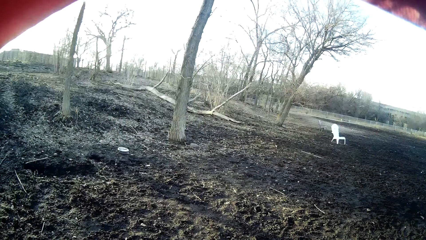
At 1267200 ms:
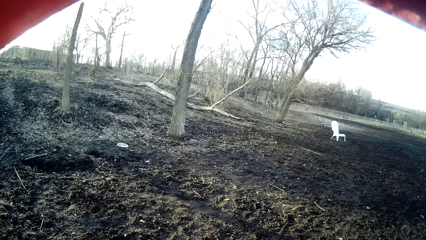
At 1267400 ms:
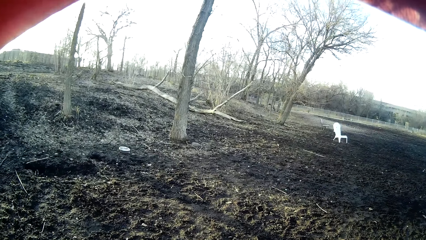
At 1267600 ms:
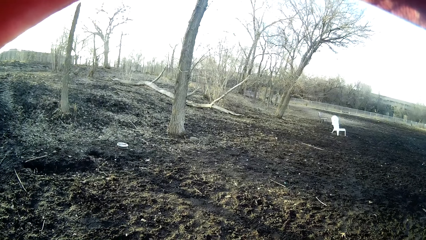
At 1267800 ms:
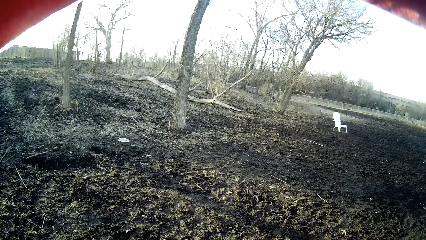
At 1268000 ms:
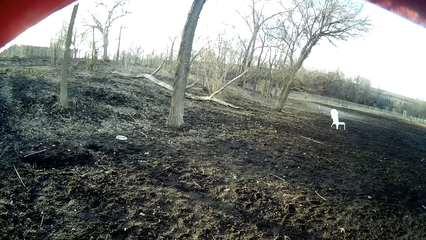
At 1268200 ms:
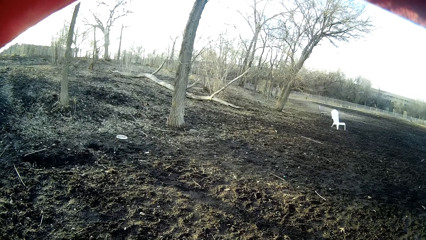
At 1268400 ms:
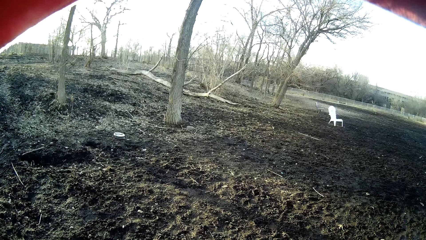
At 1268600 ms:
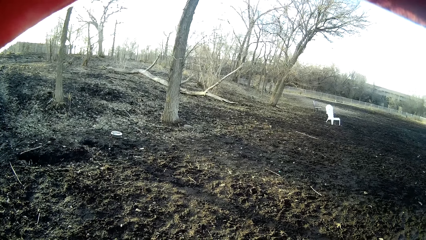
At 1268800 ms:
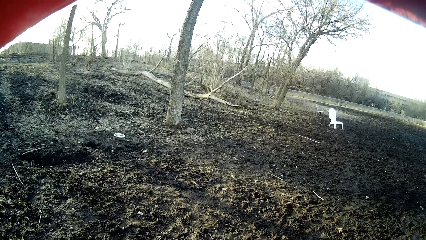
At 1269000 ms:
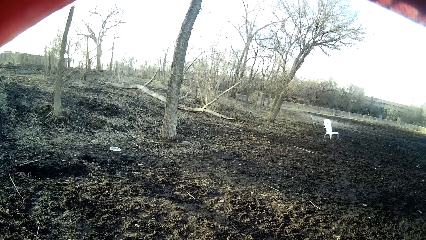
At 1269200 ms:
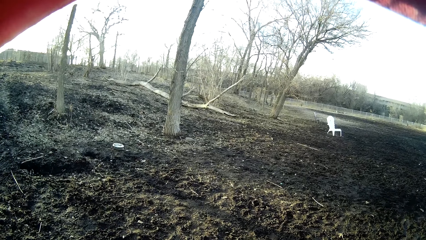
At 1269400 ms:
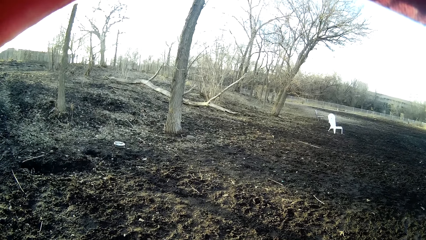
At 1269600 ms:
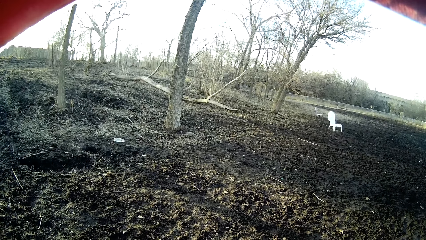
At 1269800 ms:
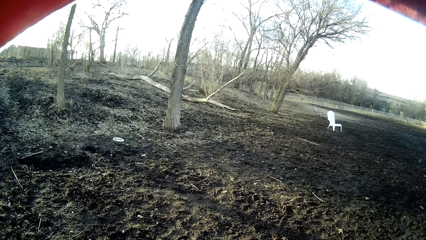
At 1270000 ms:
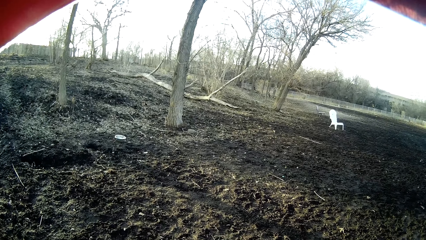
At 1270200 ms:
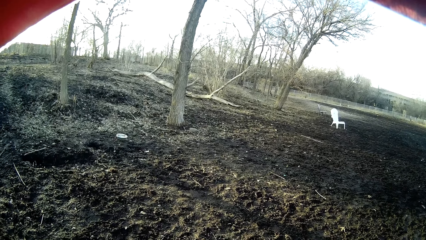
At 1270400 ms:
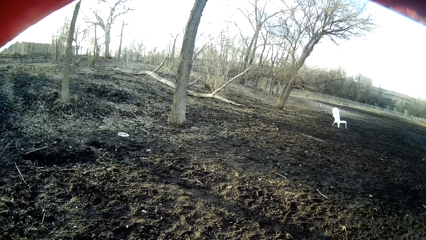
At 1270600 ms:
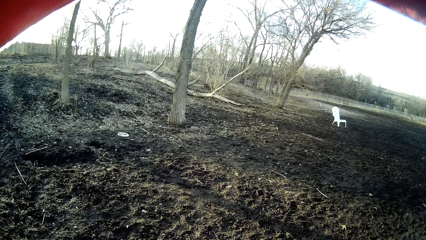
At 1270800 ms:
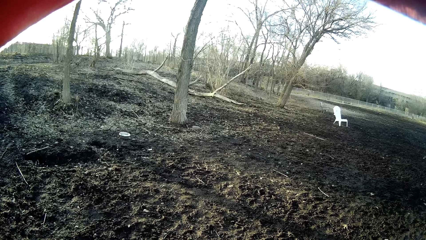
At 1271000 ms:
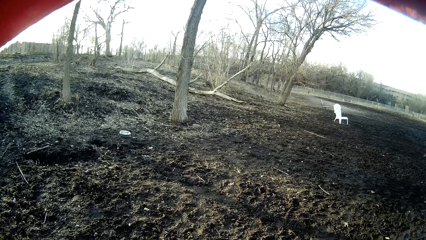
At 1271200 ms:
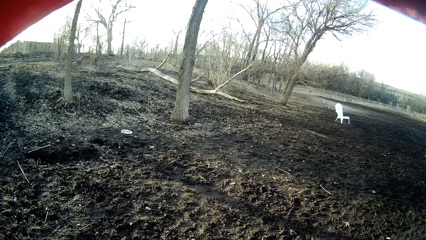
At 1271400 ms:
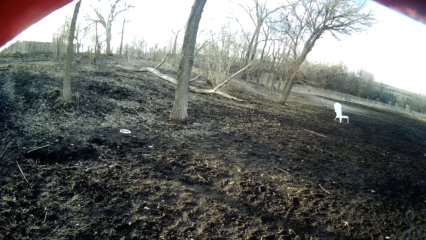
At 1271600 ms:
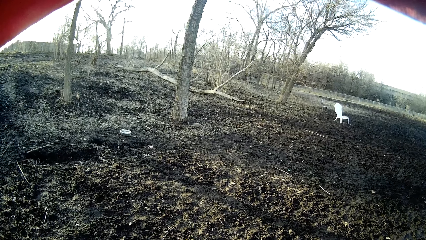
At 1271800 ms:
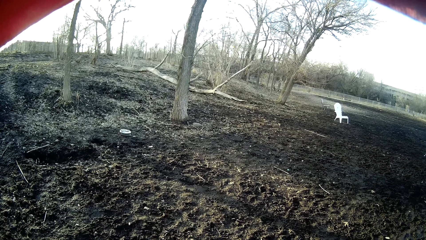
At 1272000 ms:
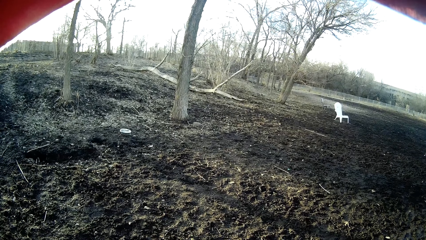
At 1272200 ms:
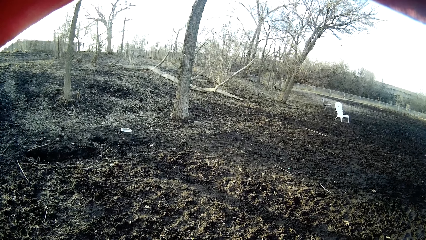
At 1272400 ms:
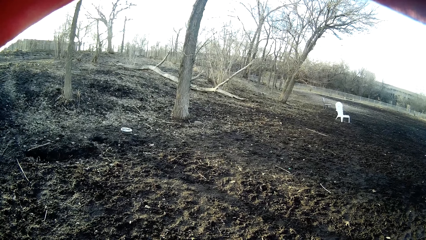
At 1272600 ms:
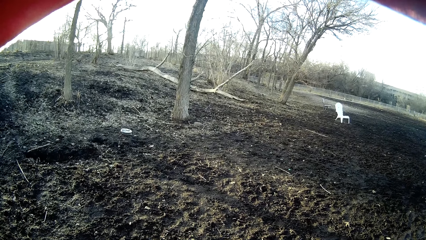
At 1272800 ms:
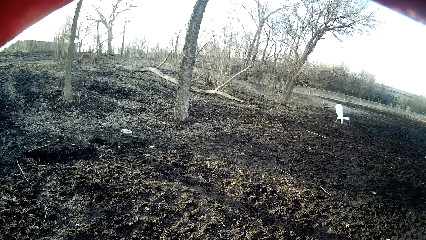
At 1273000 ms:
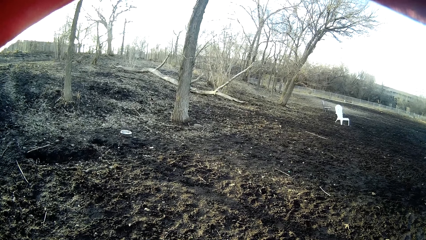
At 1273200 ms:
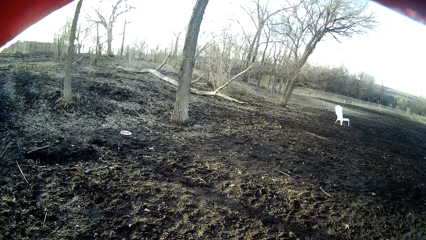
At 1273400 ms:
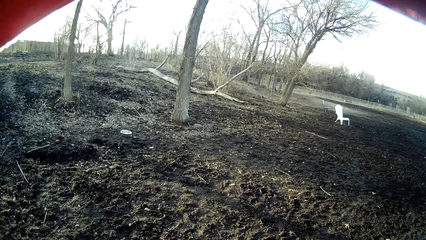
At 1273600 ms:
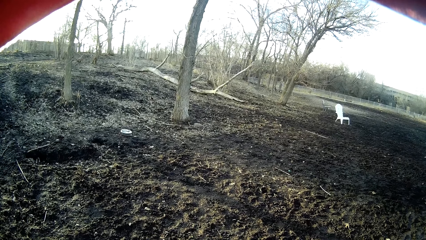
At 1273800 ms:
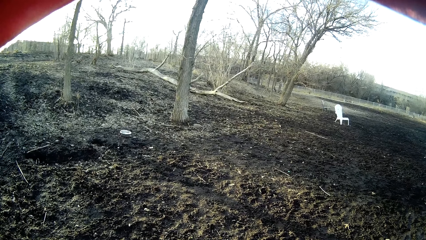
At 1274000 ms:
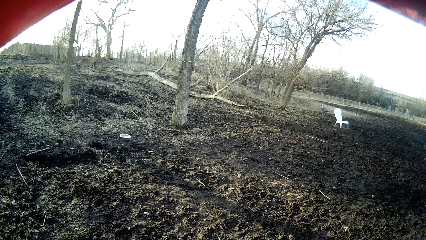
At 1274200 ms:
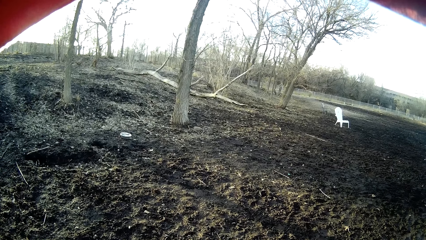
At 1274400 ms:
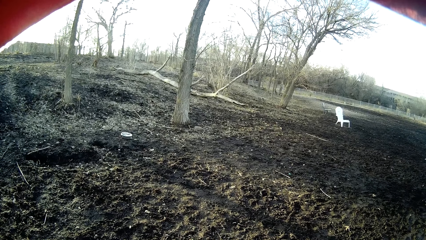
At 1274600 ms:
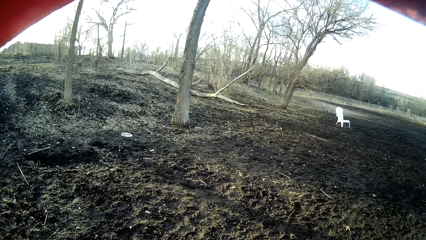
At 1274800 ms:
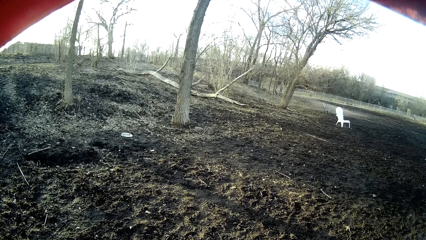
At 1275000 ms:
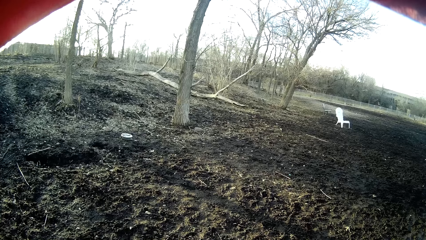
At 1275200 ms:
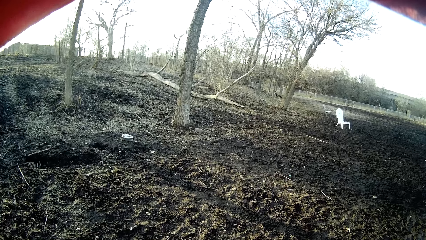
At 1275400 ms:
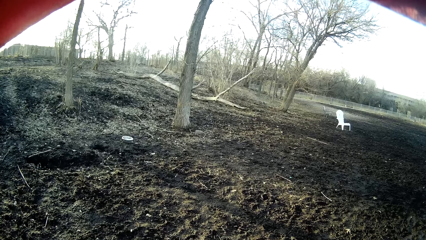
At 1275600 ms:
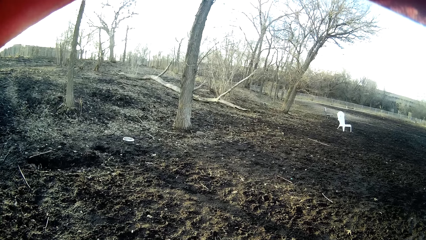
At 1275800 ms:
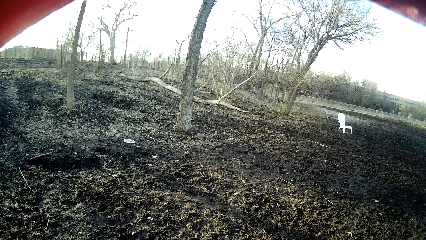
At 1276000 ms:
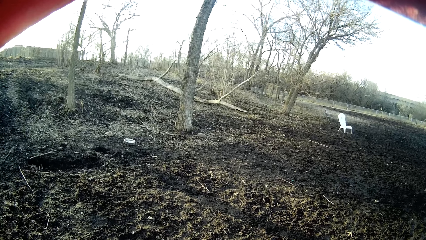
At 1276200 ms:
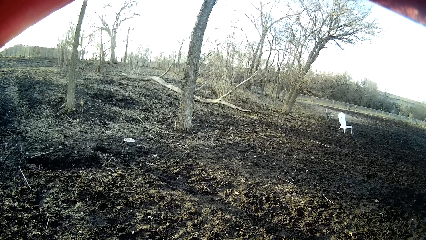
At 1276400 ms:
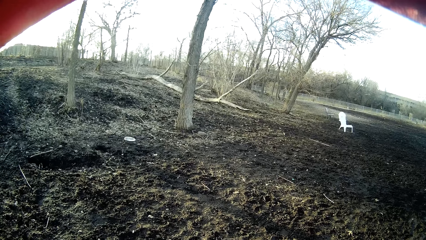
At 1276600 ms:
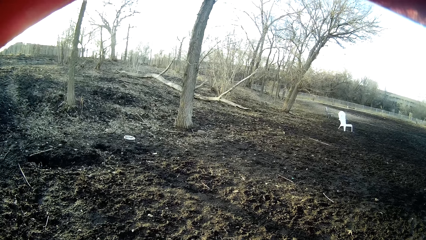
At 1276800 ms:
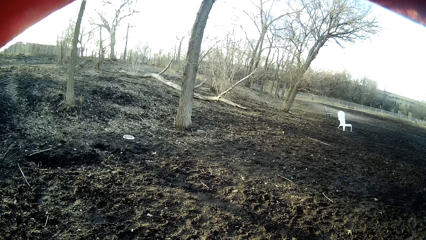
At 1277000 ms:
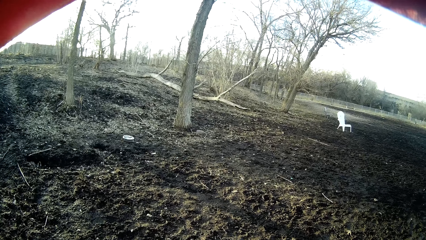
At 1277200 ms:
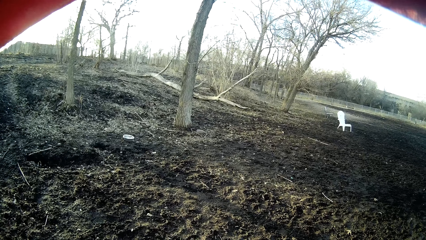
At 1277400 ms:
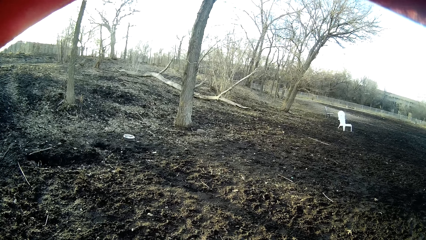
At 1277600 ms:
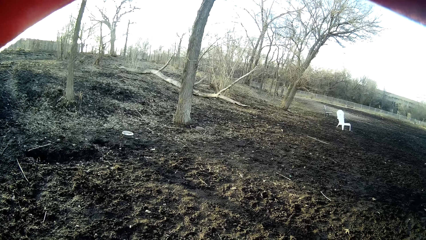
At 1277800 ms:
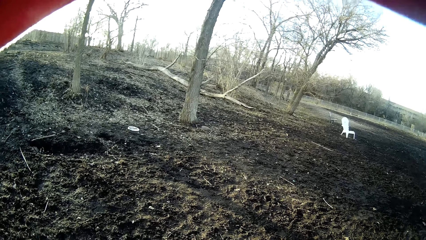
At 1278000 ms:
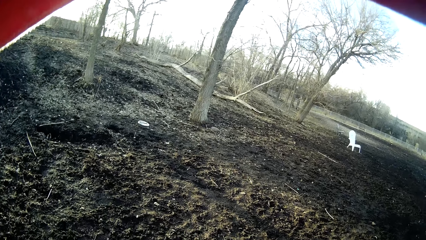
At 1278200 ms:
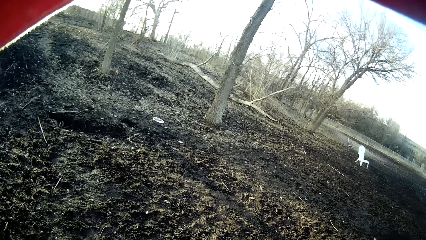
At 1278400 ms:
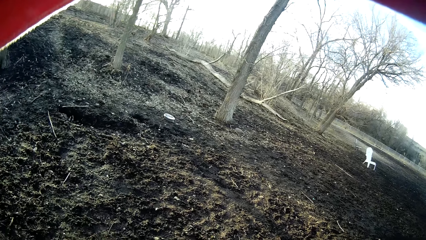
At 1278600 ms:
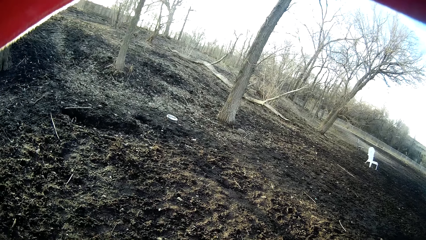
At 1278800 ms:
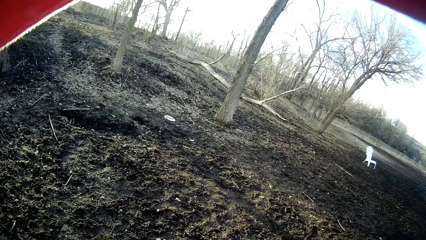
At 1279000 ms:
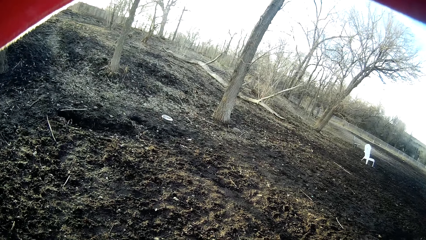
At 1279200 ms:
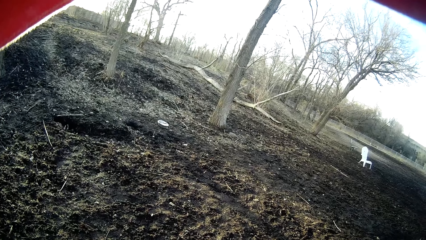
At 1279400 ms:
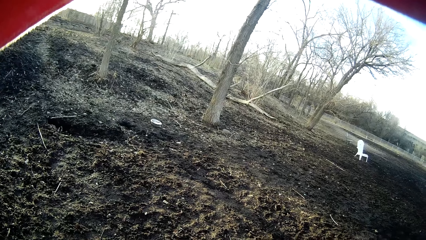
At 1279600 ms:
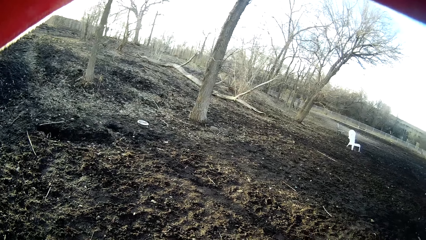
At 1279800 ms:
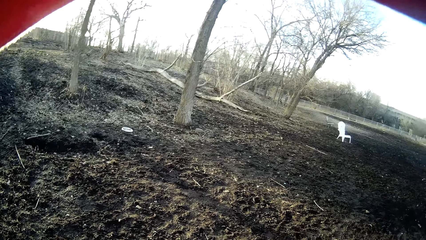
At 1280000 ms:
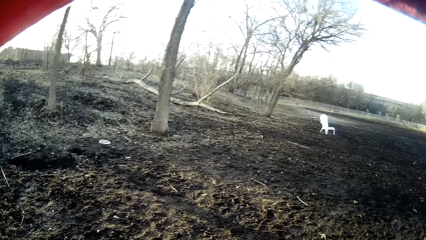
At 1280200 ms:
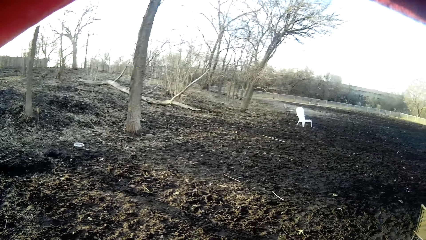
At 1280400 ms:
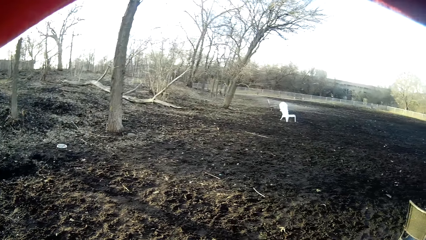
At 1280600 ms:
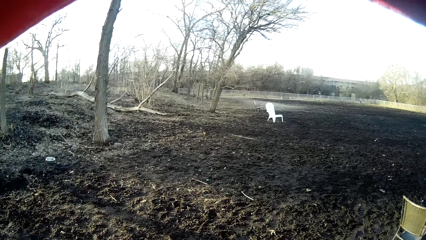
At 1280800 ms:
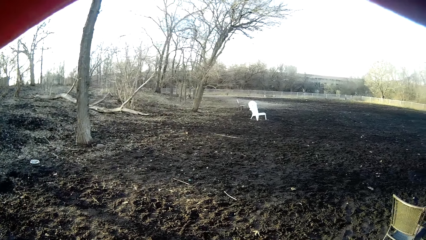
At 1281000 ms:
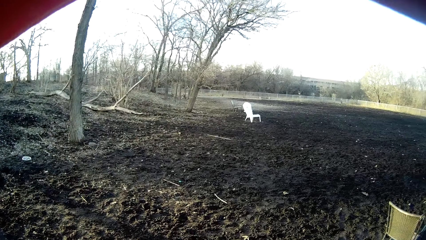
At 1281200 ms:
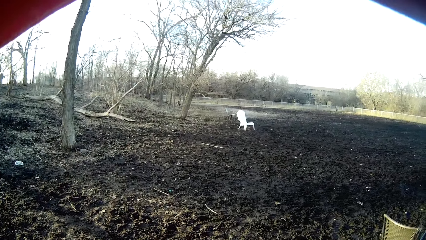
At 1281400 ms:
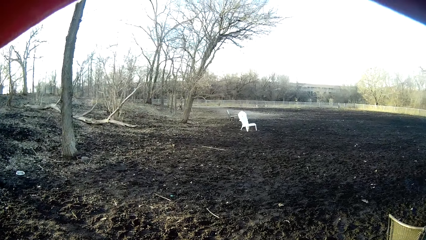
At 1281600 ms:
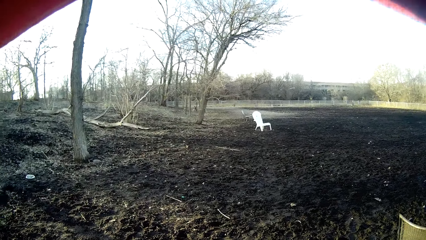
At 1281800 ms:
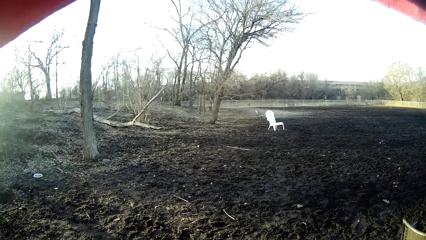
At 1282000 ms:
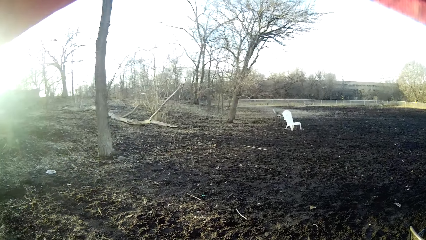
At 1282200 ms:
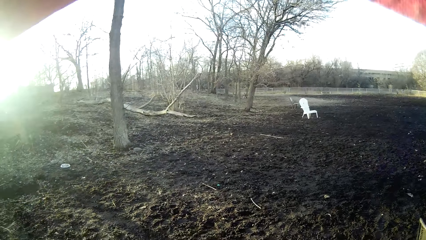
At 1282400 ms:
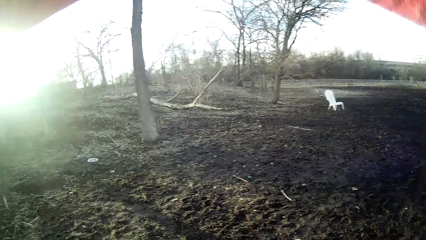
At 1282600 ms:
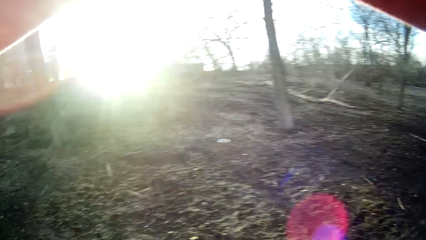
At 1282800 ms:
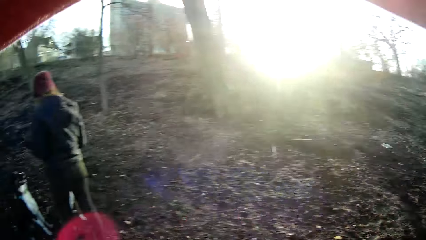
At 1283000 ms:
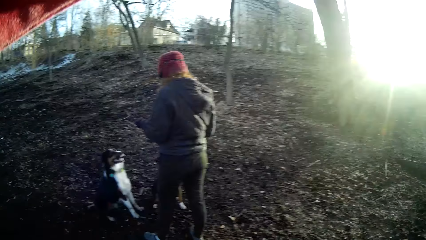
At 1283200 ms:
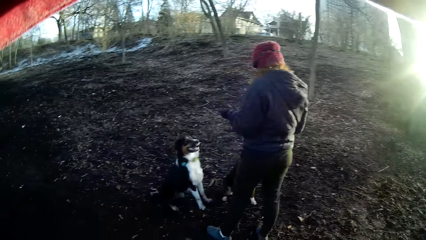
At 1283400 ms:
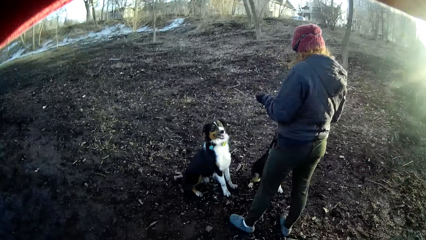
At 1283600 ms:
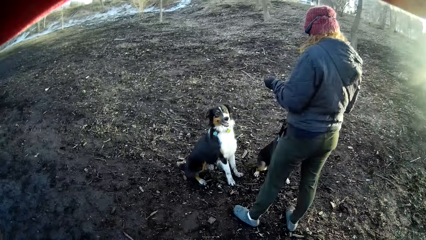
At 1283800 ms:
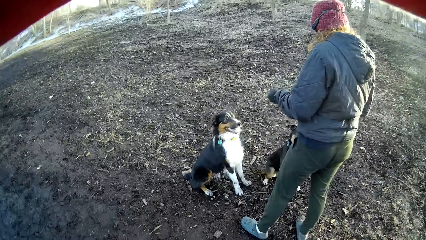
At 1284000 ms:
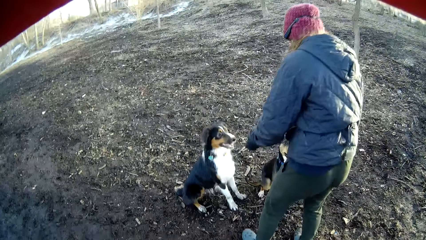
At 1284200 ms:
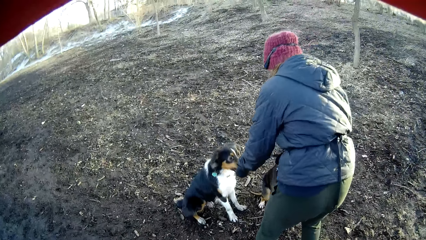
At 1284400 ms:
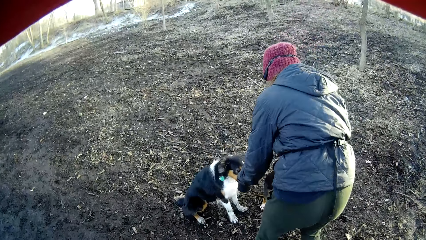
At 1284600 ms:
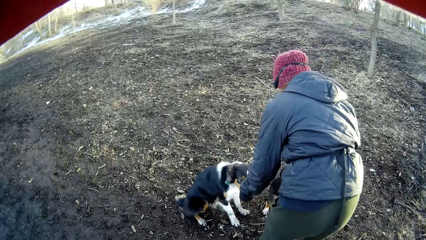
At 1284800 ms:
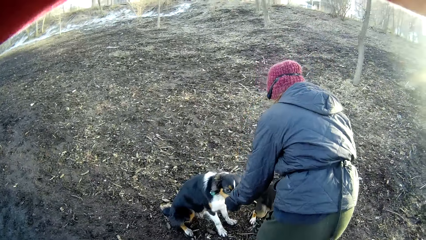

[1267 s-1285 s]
The camera wearer stares at the ground. They stare at a woman.
